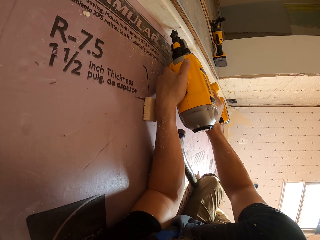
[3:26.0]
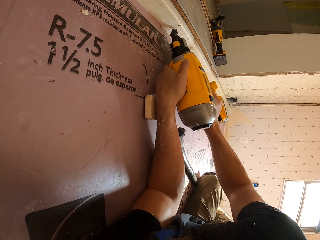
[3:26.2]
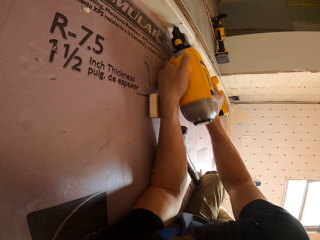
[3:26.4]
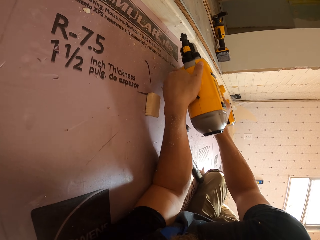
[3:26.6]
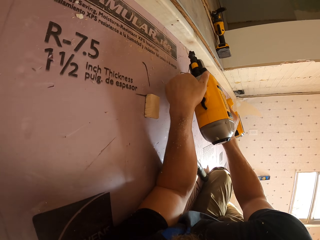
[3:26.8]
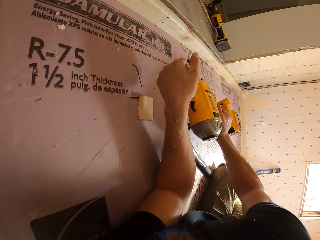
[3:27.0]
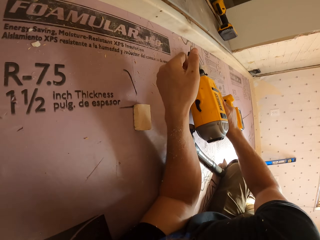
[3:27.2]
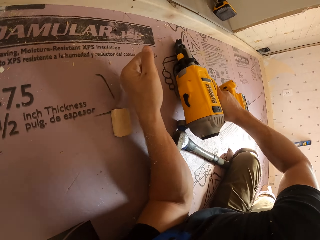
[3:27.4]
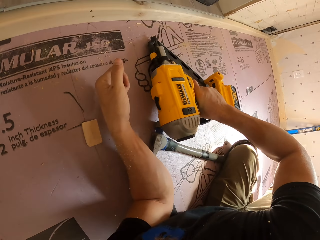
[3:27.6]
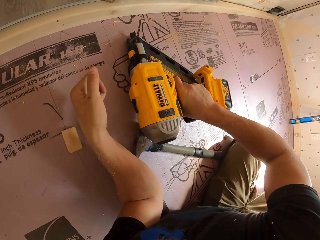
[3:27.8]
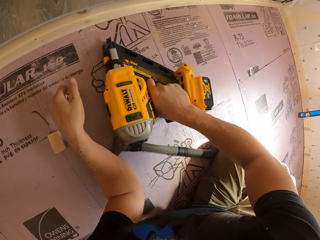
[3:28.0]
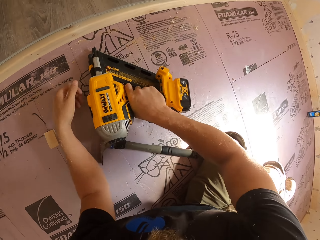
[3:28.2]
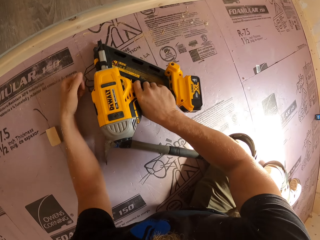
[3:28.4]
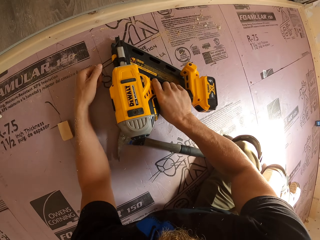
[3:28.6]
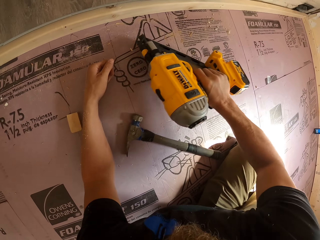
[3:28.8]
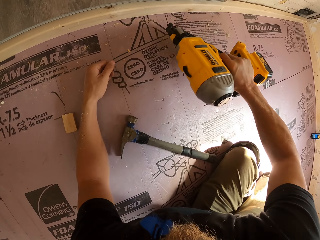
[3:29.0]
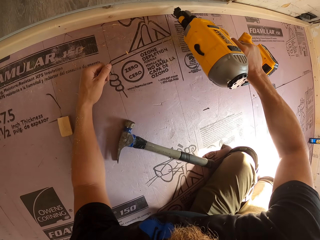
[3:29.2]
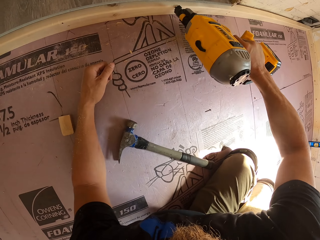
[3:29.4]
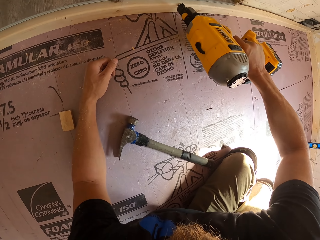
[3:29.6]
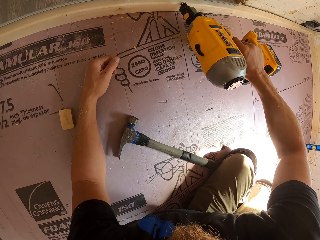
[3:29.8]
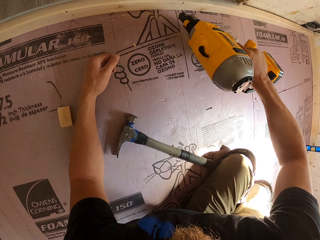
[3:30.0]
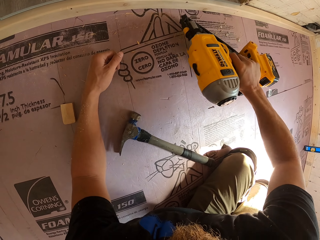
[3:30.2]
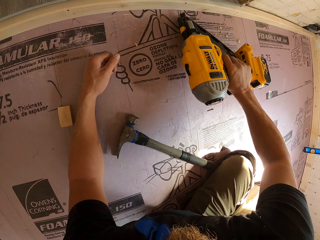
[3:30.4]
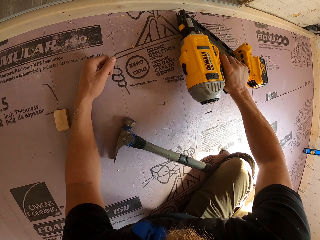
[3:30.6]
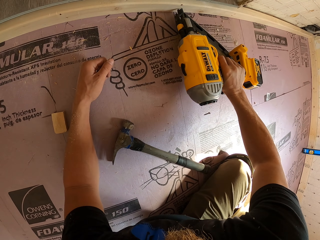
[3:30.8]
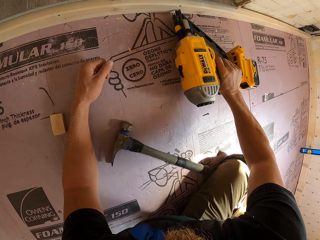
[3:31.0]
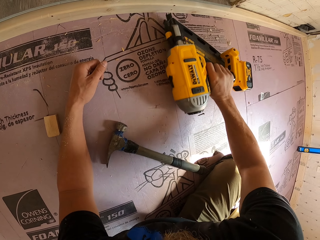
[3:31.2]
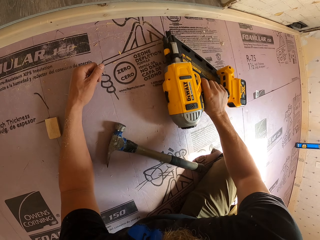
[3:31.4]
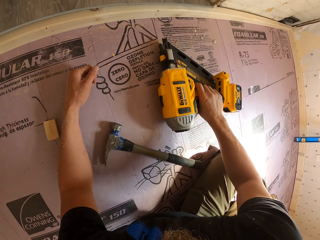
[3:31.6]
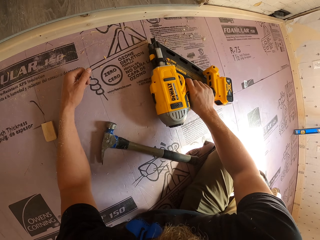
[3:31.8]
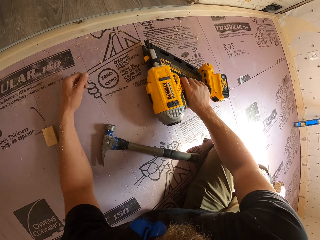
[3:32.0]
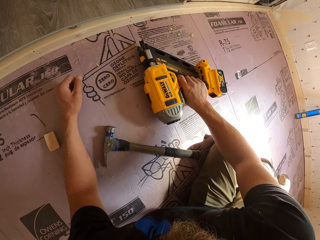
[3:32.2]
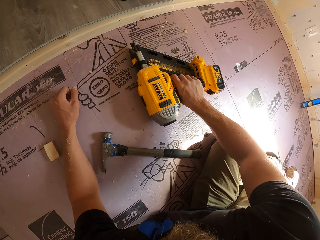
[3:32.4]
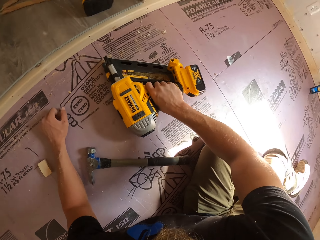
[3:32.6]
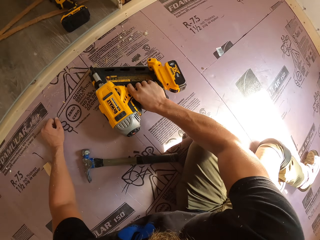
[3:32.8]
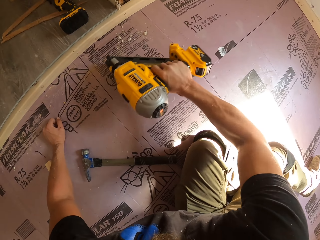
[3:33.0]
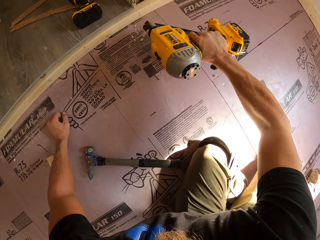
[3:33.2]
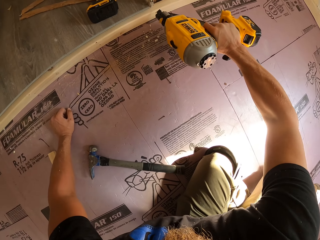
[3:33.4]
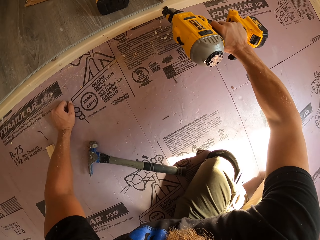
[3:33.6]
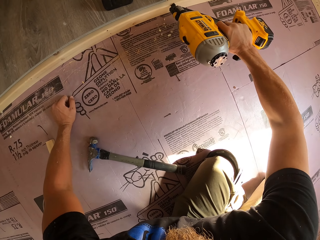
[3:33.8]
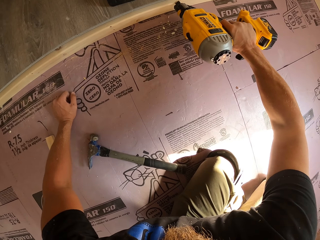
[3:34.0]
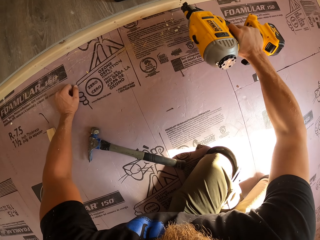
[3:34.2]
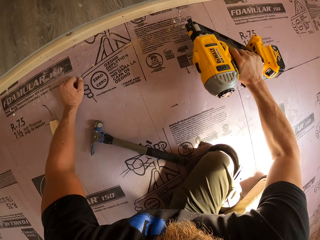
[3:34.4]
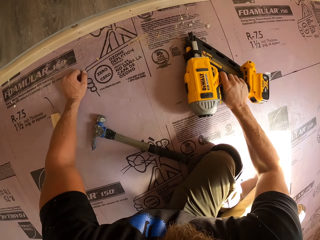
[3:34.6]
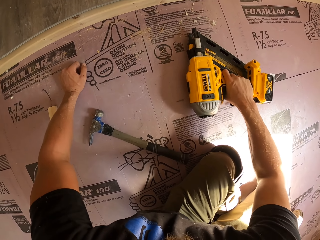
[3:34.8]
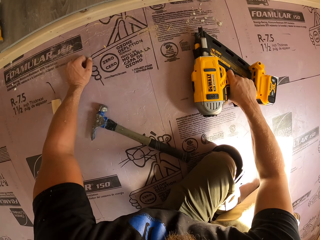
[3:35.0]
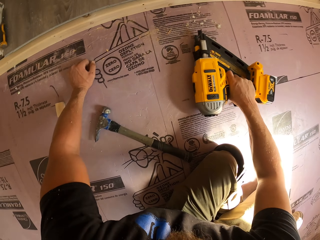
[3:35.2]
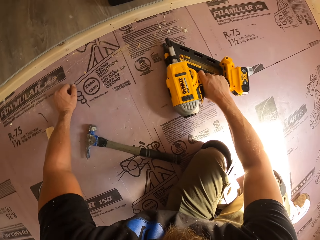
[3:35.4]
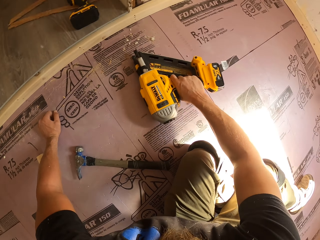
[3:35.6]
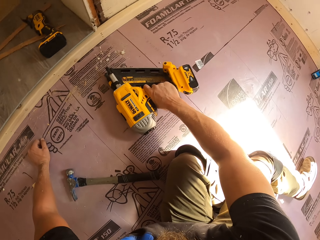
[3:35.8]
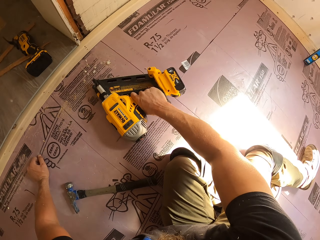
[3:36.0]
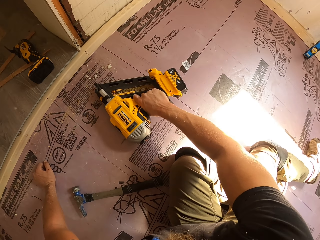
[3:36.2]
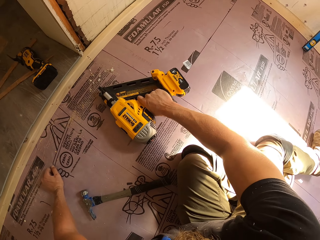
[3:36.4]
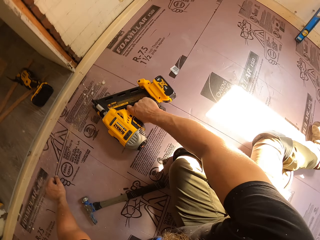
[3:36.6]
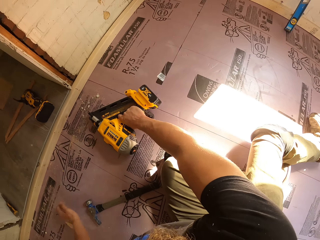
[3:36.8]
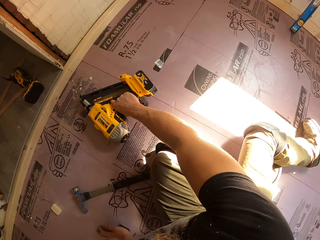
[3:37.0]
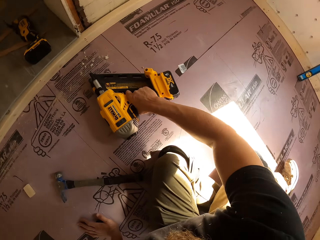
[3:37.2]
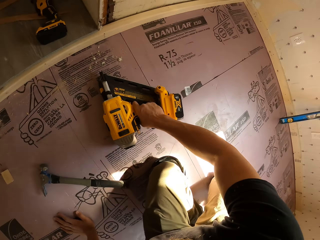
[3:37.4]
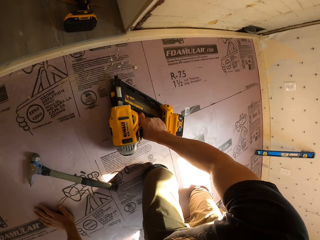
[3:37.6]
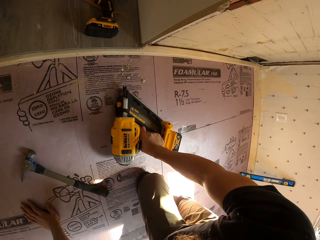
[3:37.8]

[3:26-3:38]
The camera wearer places the drill or cordless nail gun on the floor. They drill the wood, place the drill on the floor, drill the wood, and place the cordless nail gun on the floor.

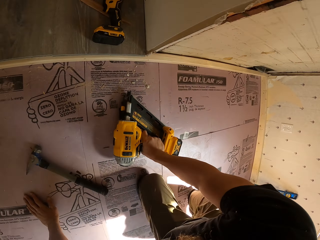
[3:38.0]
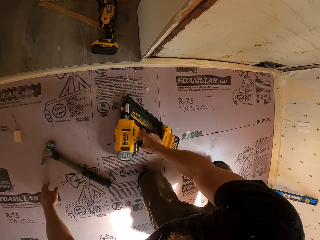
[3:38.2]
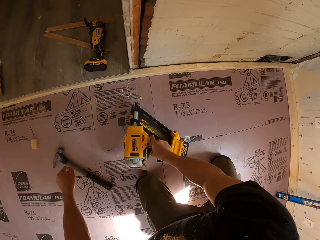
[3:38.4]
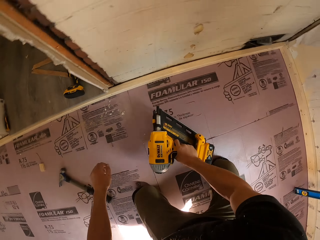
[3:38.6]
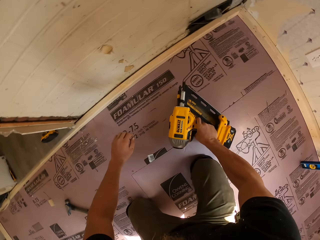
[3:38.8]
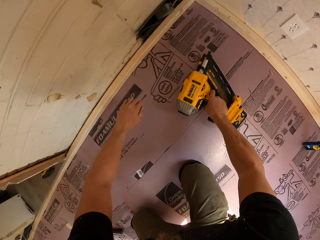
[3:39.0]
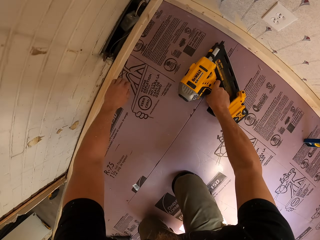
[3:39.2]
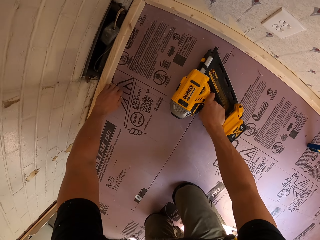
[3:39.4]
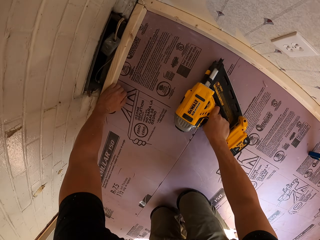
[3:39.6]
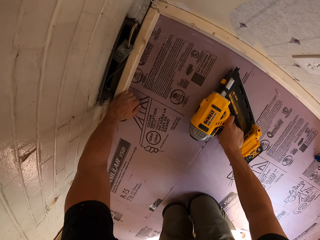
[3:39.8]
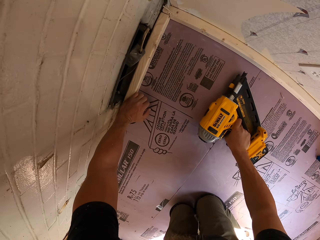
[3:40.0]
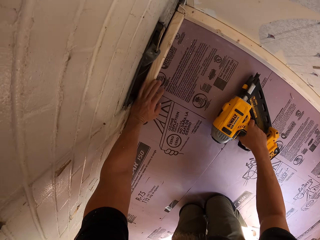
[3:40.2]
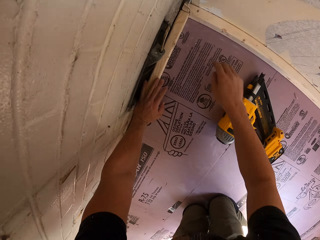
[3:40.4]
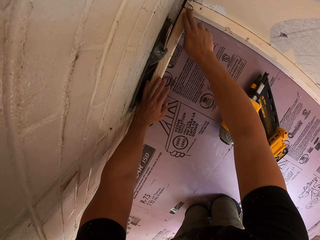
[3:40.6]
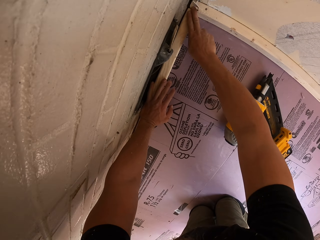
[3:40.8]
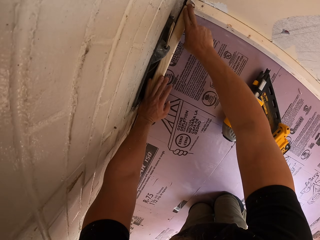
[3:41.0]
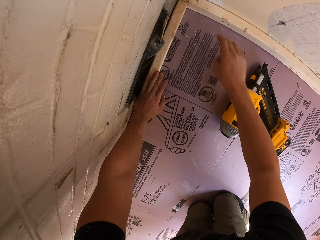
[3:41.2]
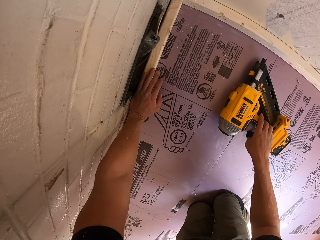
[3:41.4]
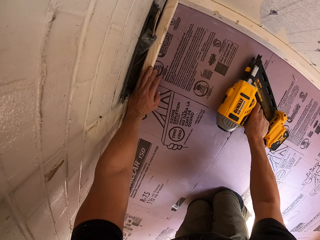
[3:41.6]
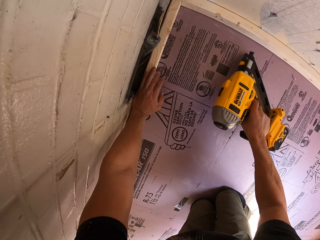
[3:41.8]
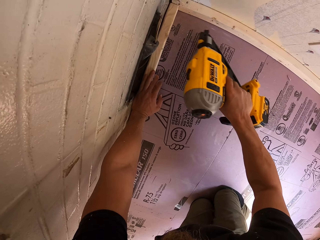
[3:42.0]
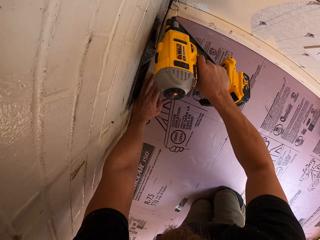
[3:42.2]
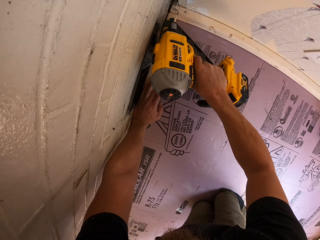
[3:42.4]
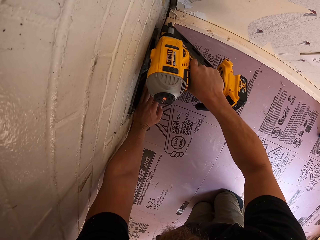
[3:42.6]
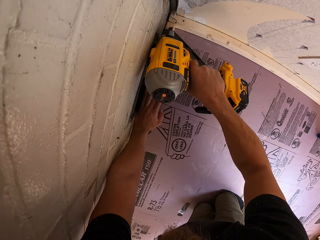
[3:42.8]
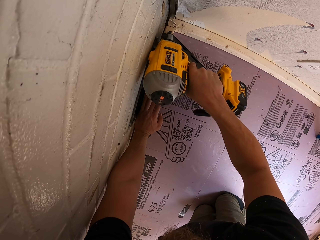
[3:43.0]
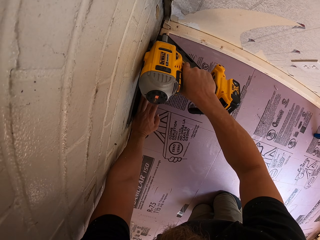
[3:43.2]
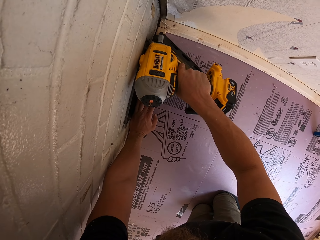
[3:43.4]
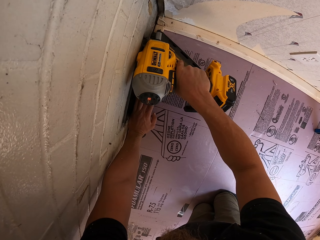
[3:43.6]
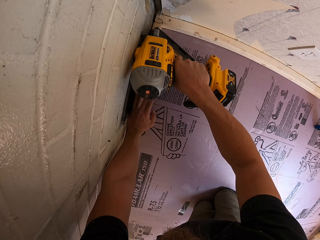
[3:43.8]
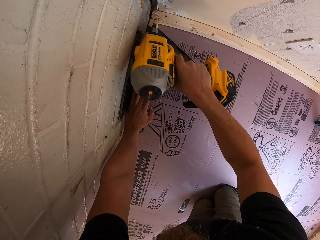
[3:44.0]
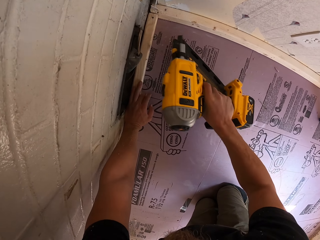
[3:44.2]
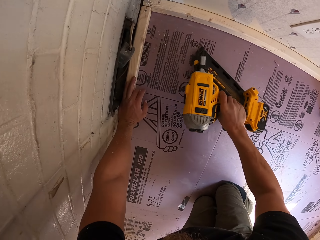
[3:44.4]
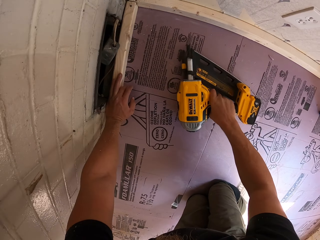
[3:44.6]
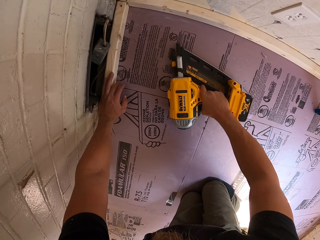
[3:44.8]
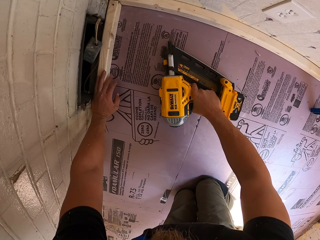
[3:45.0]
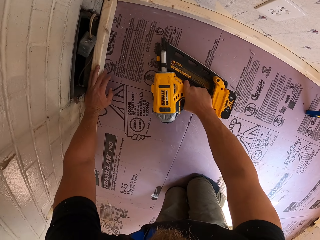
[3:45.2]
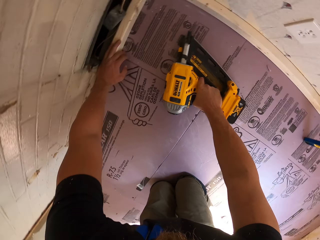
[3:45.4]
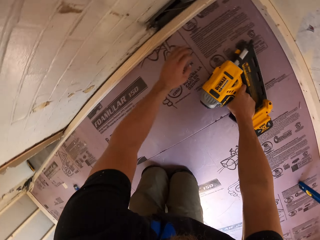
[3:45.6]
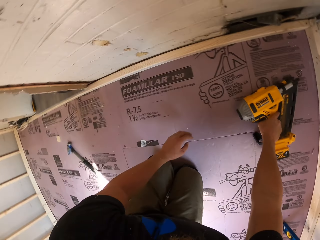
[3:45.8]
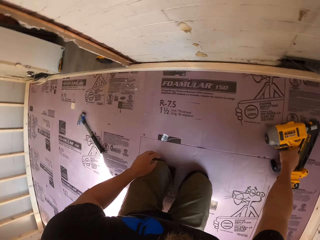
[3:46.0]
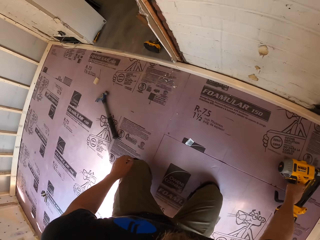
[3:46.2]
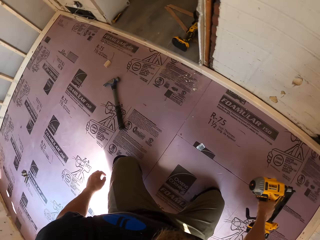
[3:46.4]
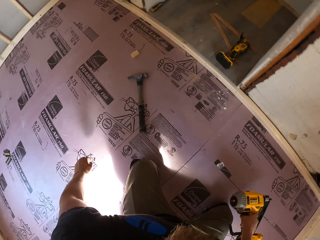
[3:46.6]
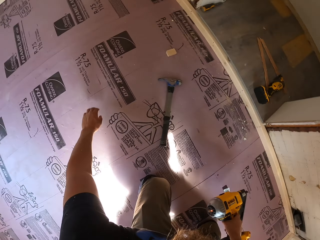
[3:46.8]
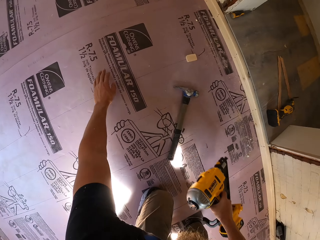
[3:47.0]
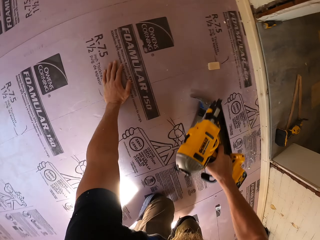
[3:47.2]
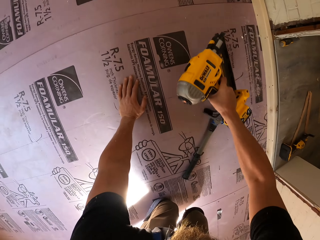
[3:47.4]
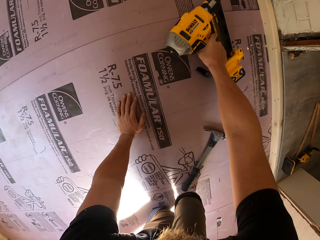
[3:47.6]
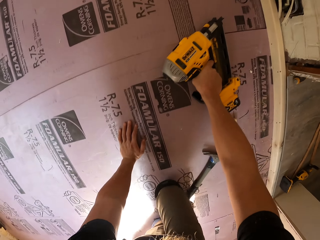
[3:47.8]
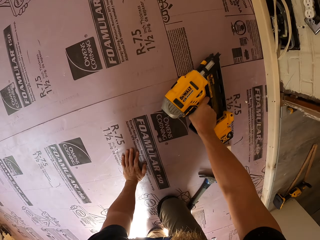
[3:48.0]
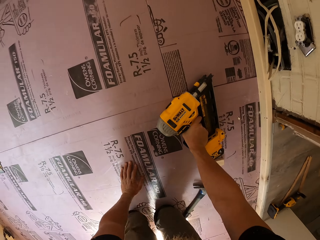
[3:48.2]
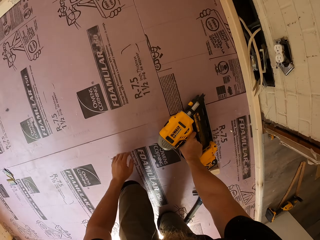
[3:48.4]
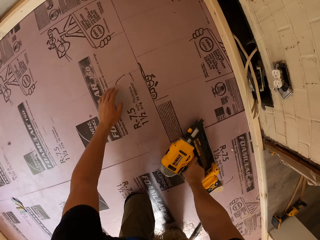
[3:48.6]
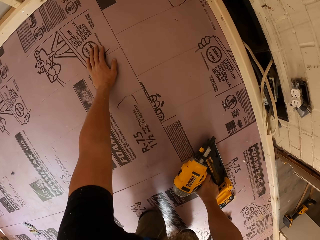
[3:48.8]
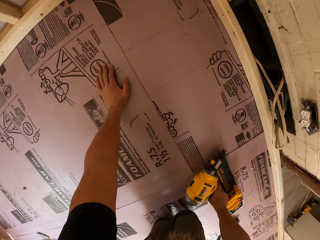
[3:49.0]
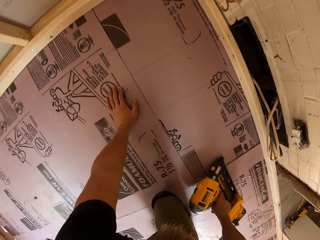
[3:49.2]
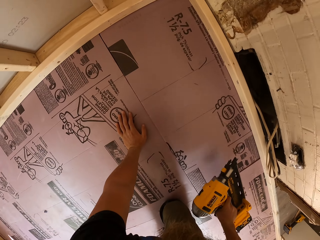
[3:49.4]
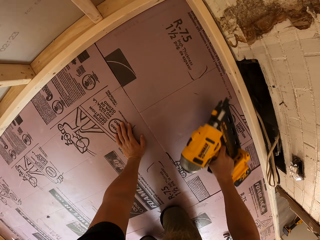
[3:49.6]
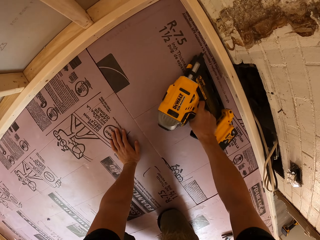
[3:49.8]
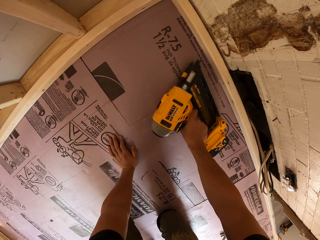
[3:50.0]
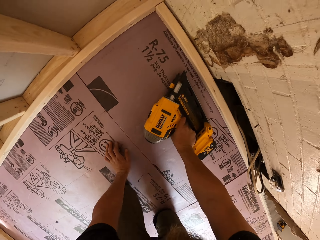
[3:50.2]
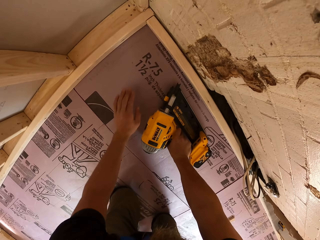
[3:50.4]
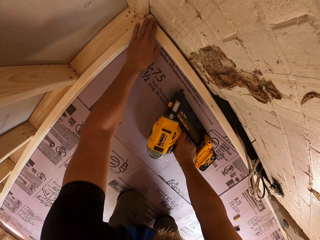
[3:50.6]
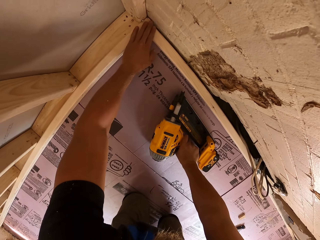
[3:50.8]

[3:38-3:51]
The camera wearer arises from the floor. He places the drill or cordless nail gun on the floor and adjusts the wood. He picks up the cordless nail gun from the floor, uses the cordless nail gun to fix the nail on the wood, places the drill on the floor, and moves with his knees towards the wood.
